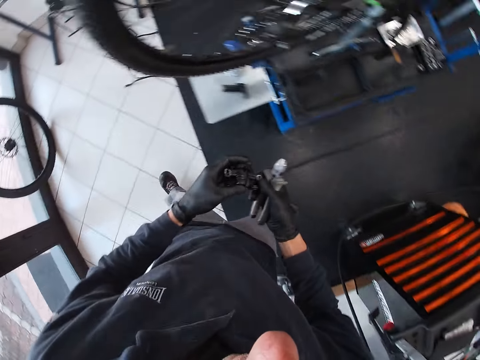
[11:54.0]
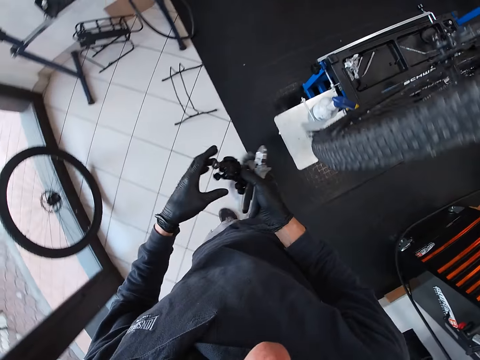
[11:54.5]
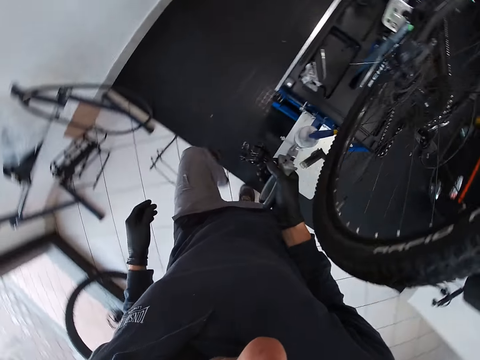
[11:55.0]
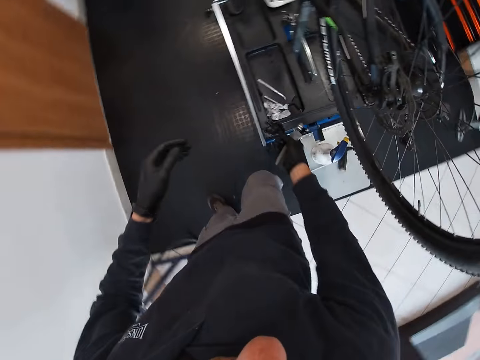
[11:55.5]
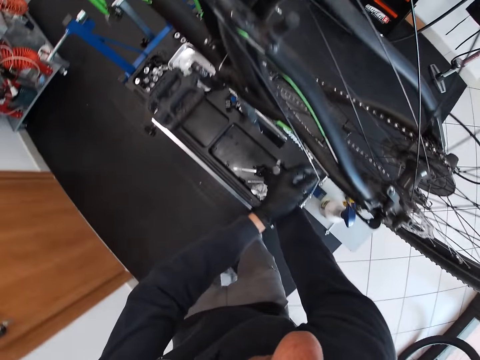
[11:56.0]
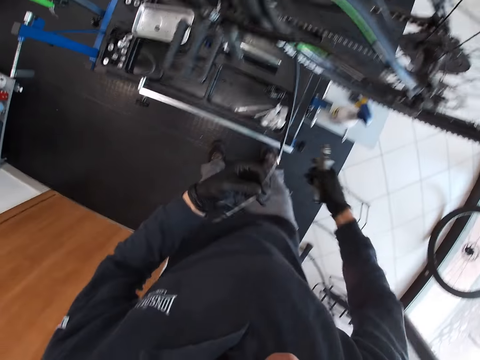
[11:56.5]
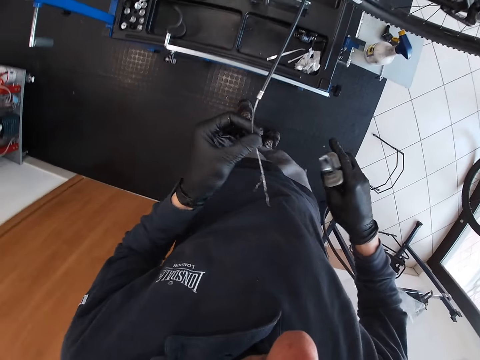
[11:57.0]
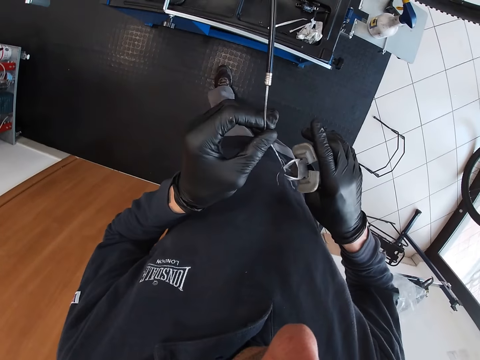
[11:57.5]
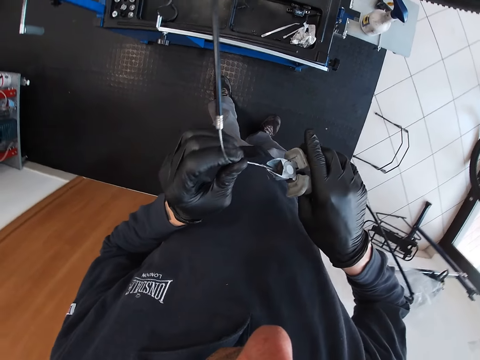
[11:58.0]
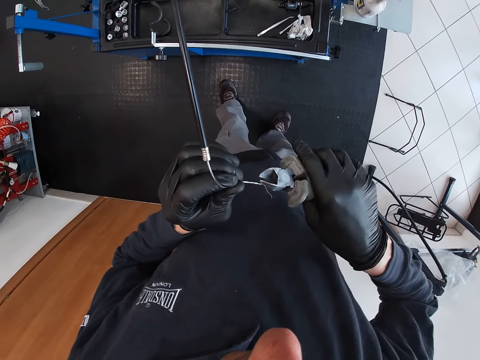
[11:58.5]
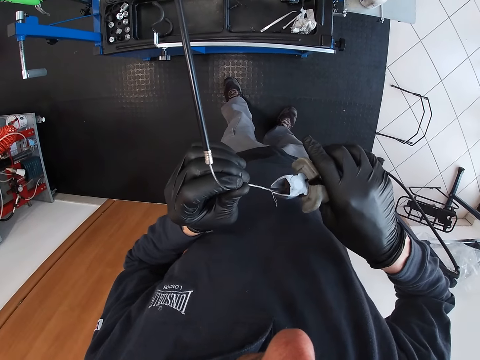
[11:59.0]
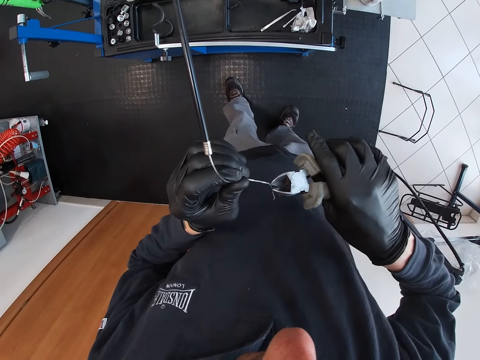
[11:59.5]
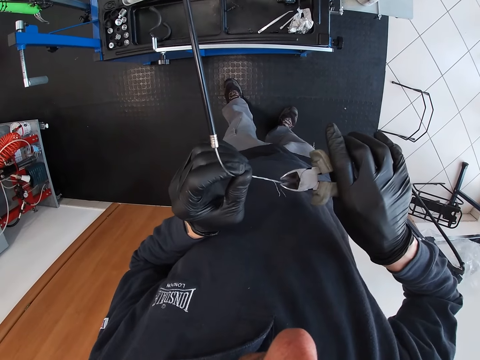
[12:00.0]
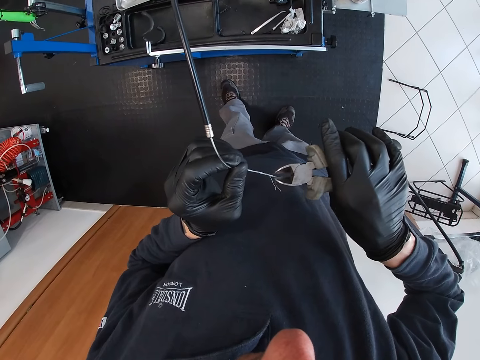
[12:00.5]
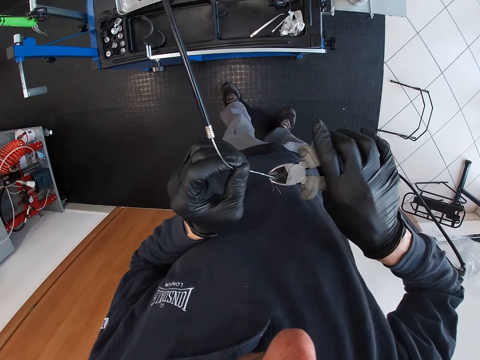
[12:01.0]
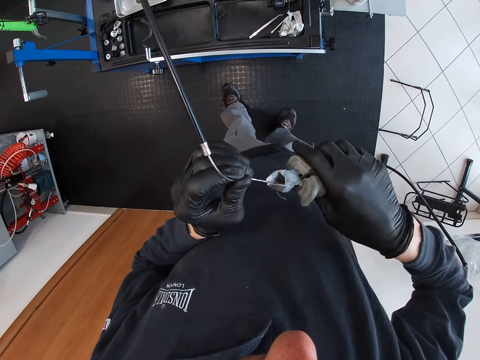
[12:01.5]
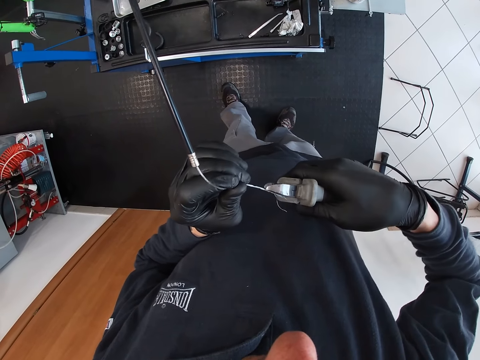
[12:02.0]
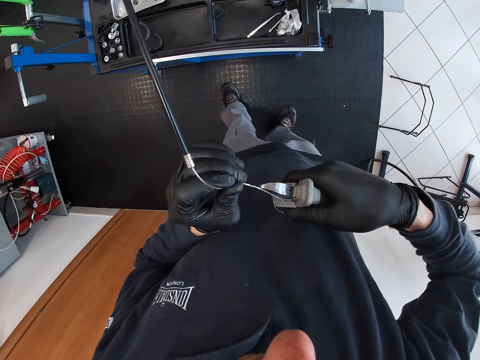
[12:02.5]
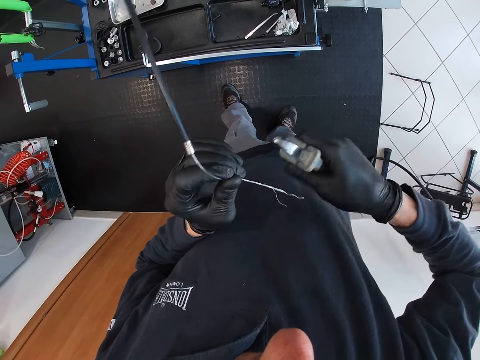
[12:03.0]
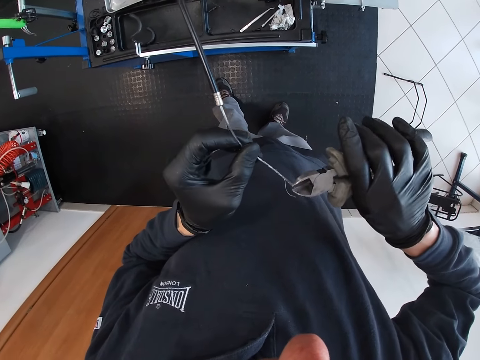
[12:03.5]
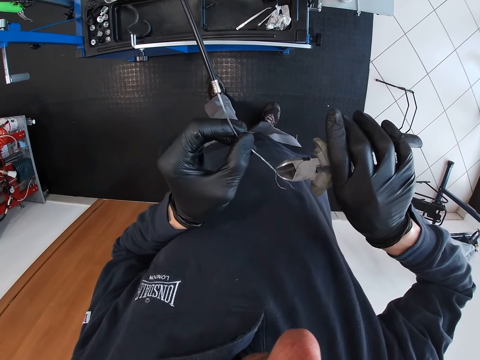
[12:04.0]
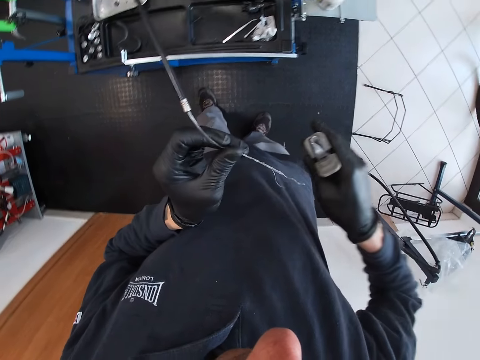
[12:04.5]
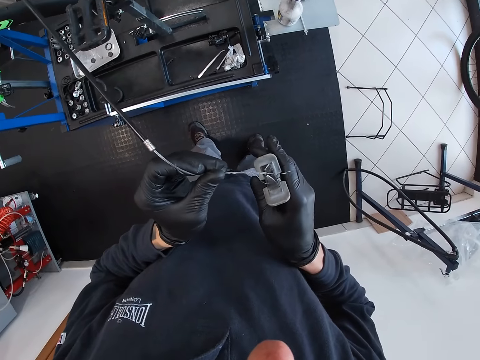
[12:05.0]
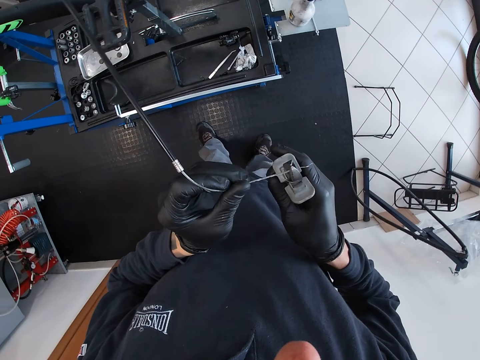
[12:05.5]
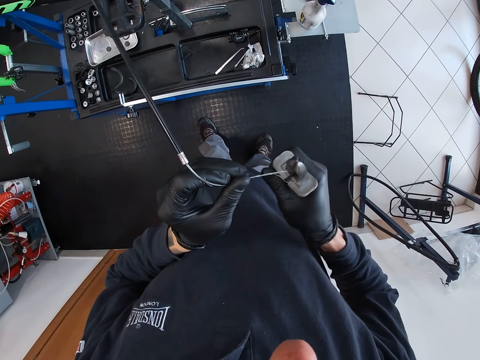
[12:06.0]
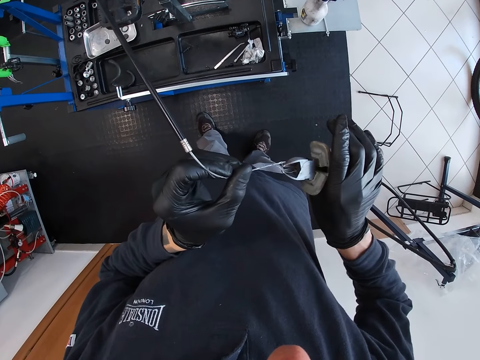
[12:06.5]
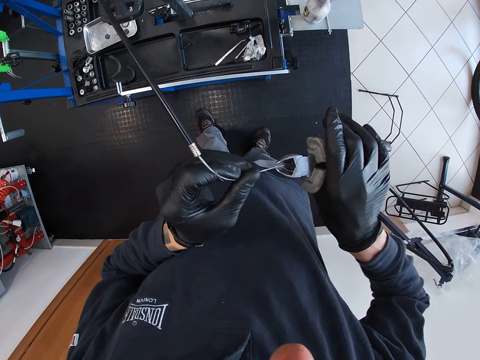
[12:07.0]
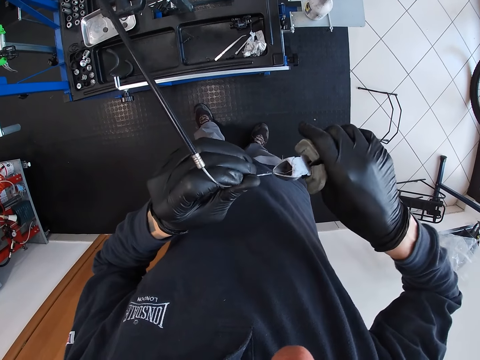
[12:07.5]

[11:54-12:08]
The camera wearer walks to the maintenance bench. He picks up the gear cable or wire with his left hand. He drops the shifter on the maintenance bench with his right hand. He cuts the bad part of the cable with the pliers in his right hand. He adjusts the pliers on the wire. He cuts the wire with the pliers.

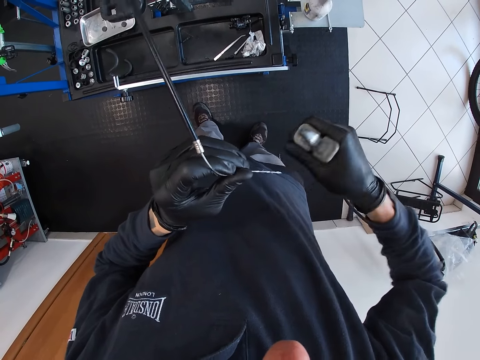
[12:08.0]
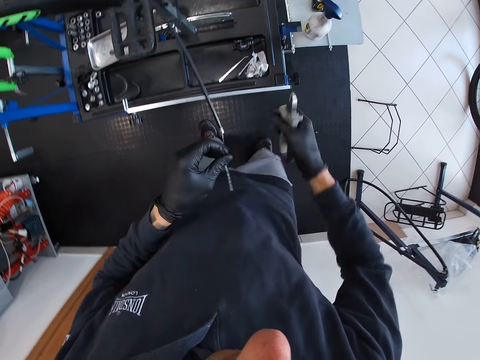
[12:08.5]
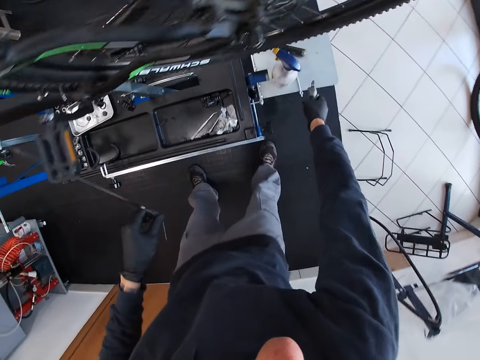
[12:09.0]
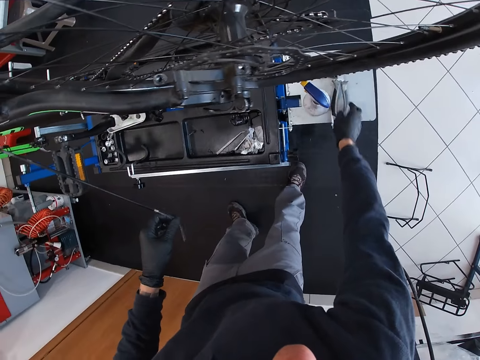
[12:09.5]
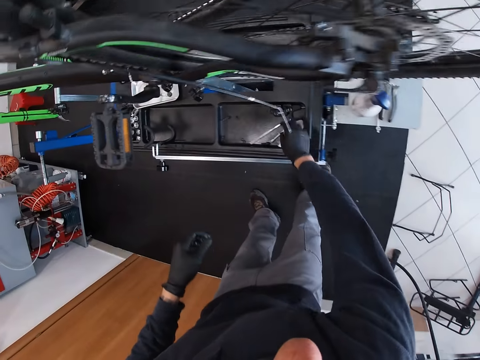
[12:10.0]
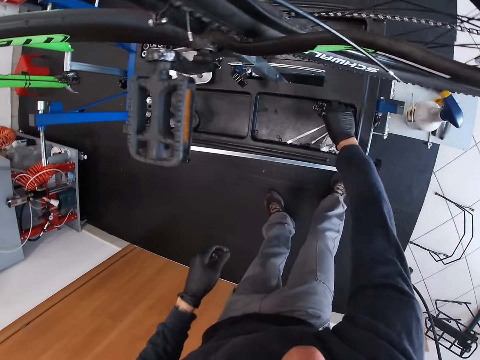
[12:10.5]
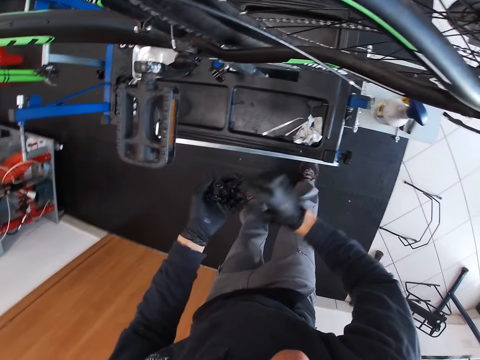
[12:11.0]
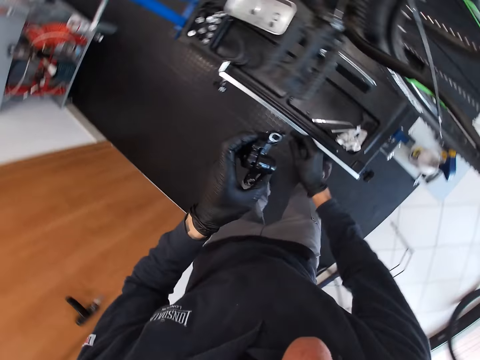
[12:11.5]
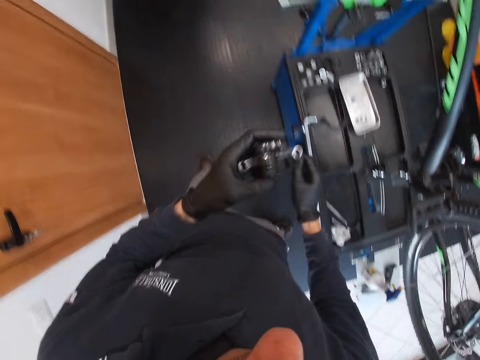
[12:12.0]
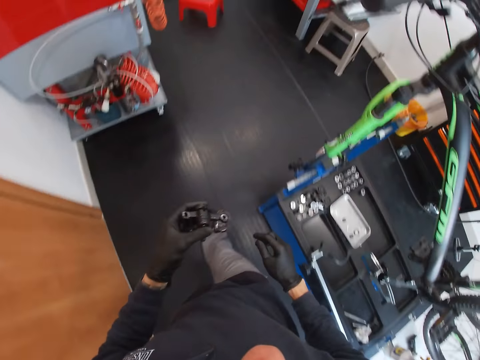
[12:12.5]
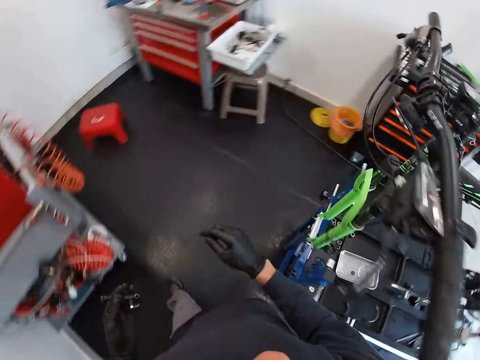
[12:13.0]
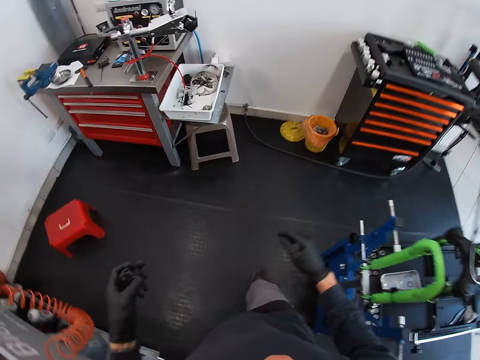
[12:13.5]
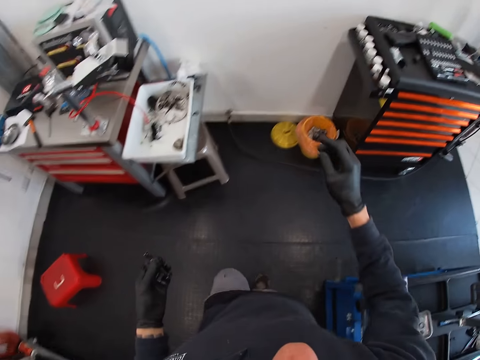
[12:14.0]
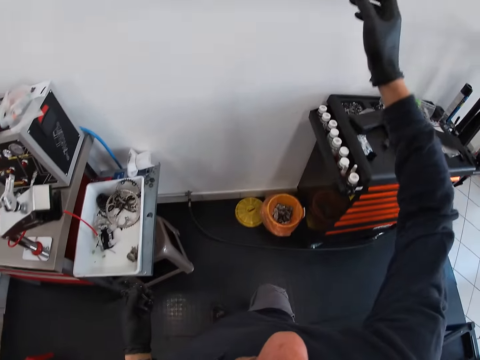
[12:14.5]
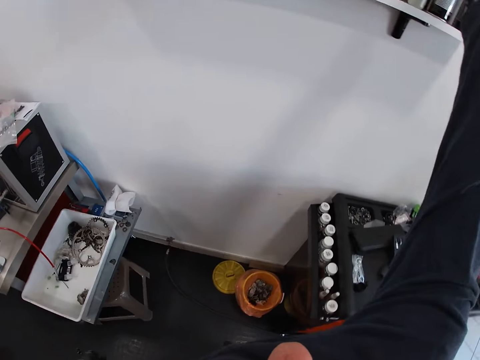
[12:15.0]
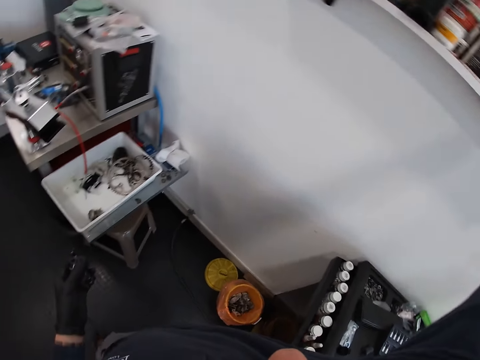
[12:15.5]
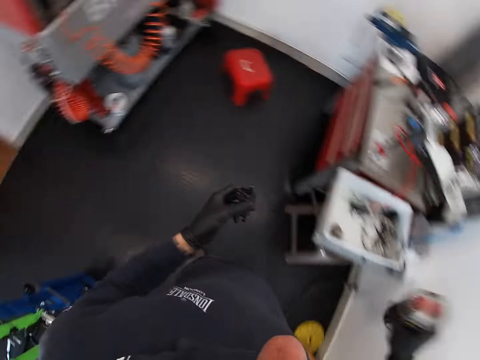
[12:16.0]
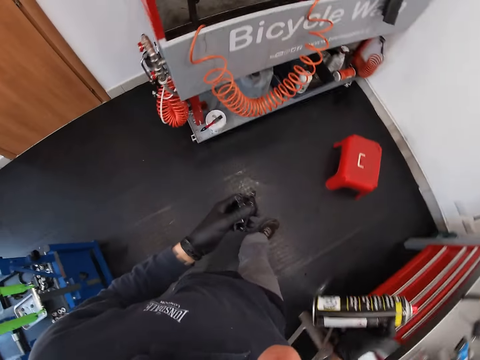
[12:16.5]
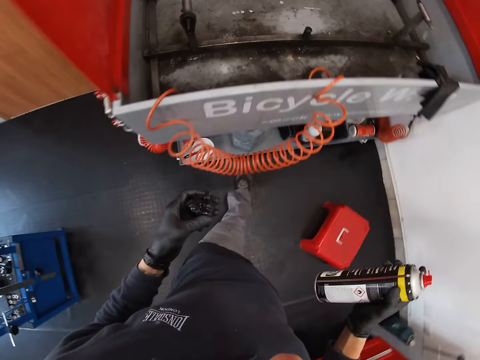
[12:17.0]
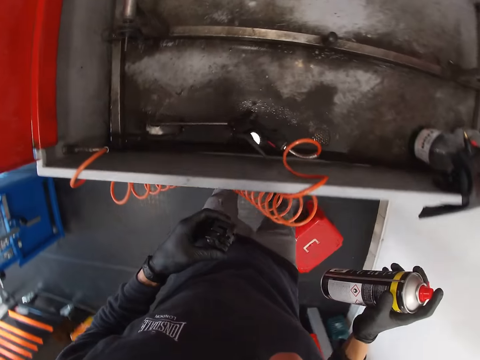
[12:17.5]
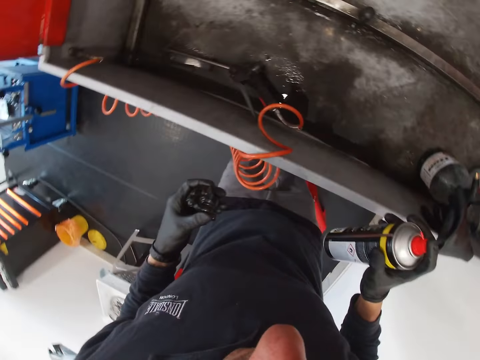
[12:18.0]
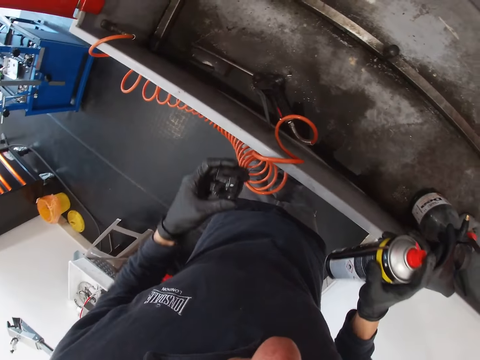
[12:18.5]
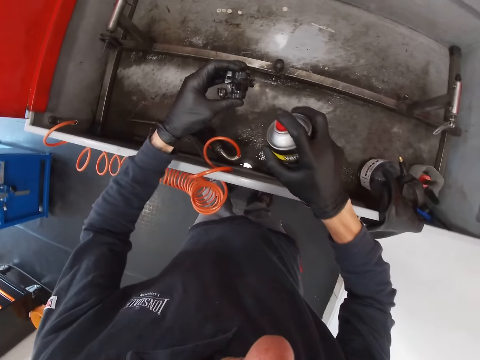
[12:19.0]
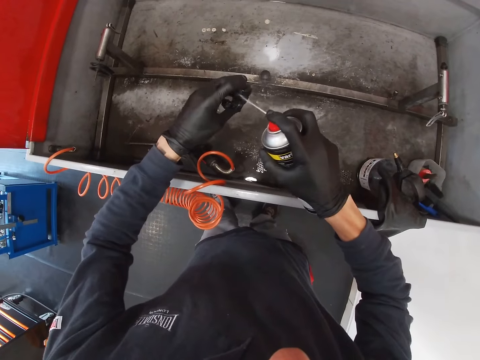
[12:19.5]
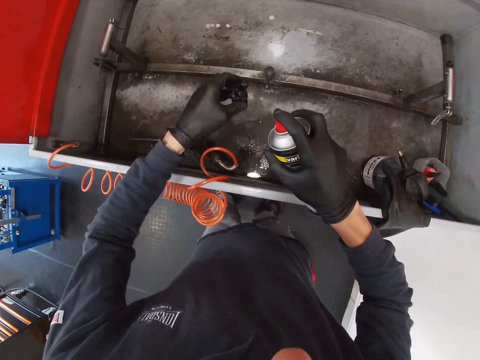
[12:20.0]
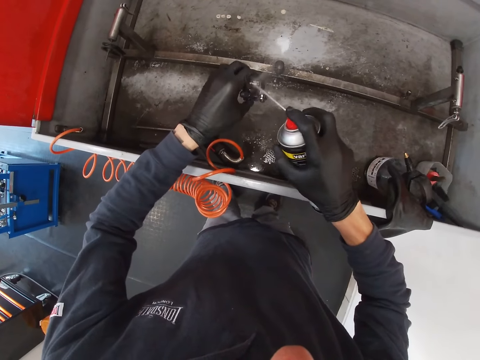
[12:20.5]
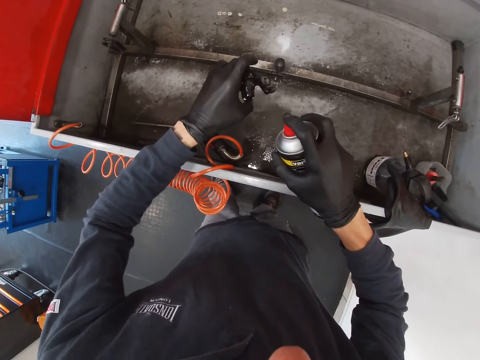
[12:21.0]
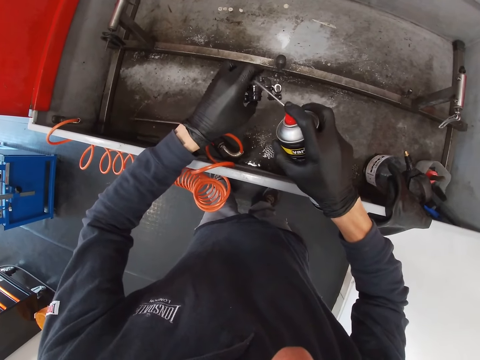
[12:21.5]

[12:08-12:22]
The camera wearer drops the pliers on the maintenance bench with his right hand. He picks up the shifter on the maintenance bench with his right hand. He walks towards the tool box. He picks up a can spray or bottle on a shelf with his right hand. He walks towards the bicycle wash basin. He looks around a garage. He sprays the shifter with the spray in his right hand.
